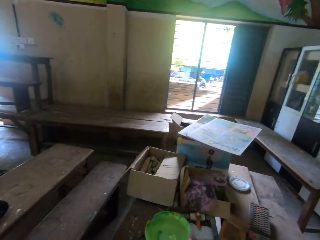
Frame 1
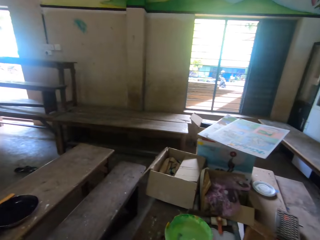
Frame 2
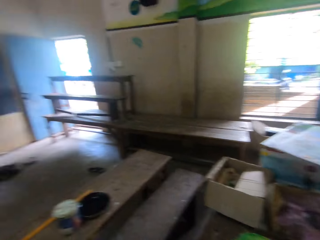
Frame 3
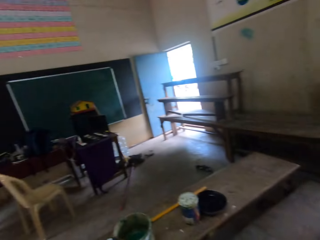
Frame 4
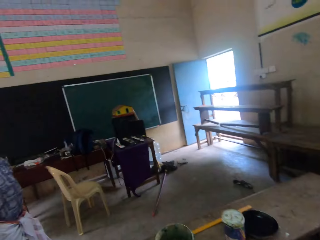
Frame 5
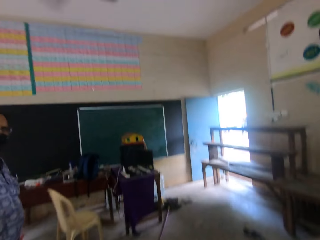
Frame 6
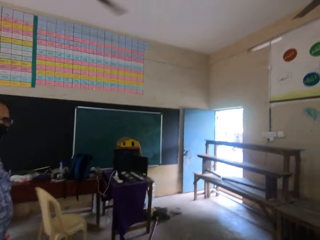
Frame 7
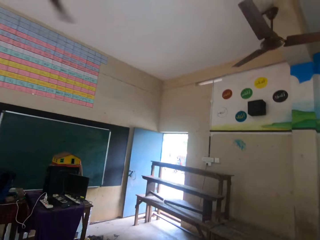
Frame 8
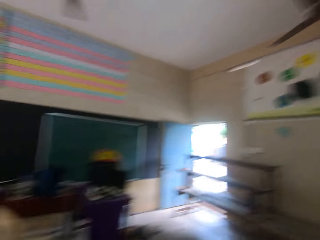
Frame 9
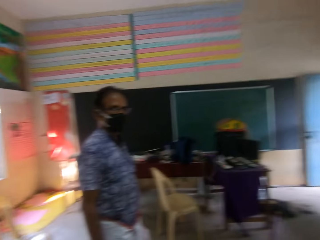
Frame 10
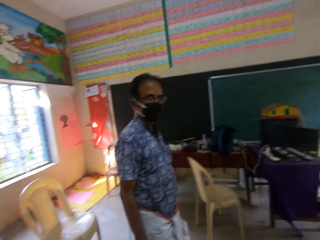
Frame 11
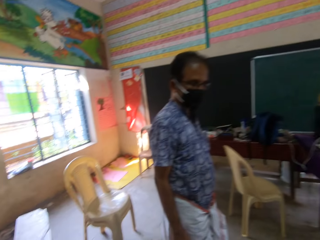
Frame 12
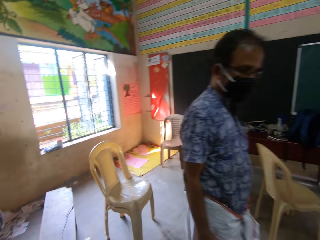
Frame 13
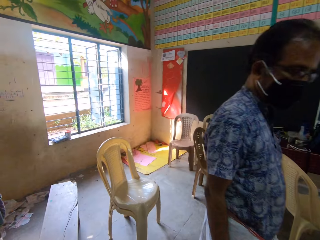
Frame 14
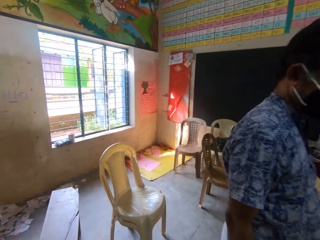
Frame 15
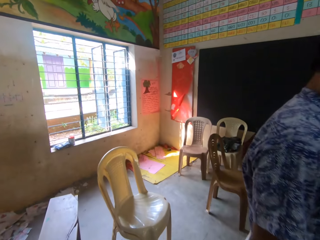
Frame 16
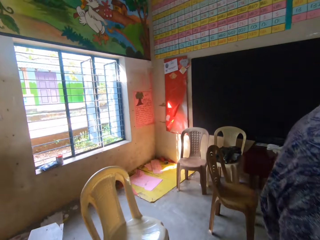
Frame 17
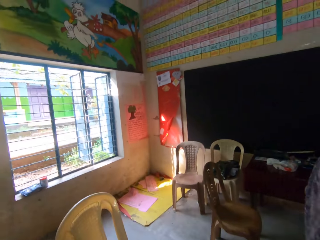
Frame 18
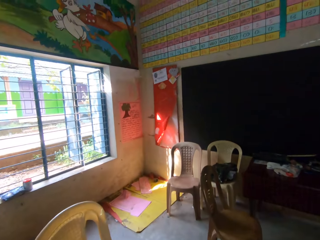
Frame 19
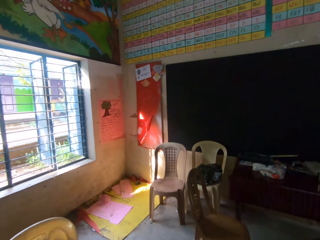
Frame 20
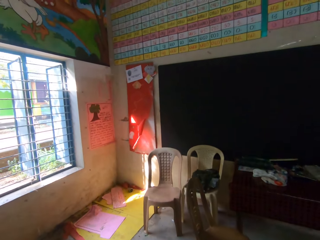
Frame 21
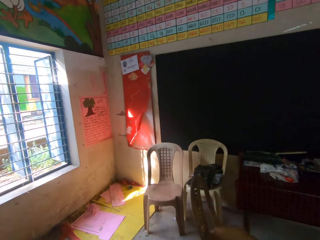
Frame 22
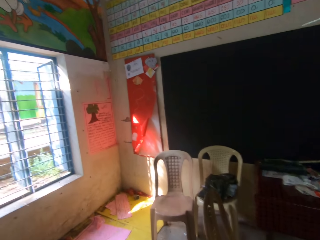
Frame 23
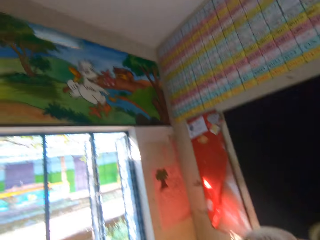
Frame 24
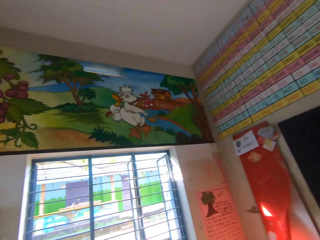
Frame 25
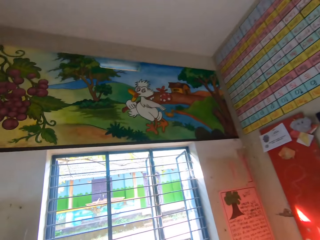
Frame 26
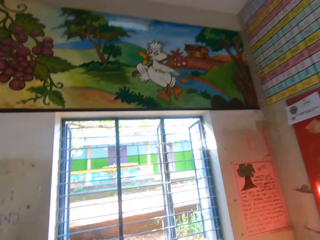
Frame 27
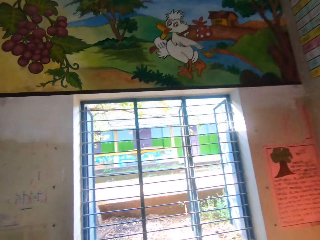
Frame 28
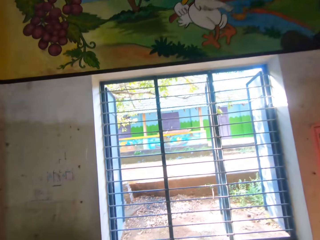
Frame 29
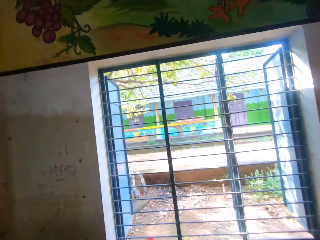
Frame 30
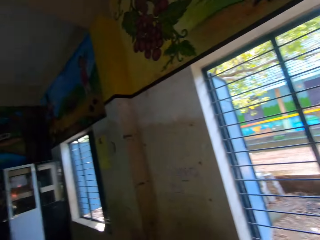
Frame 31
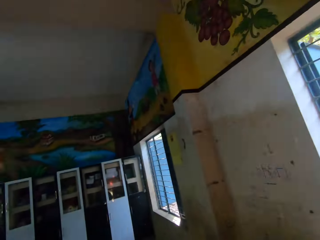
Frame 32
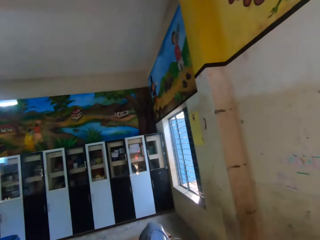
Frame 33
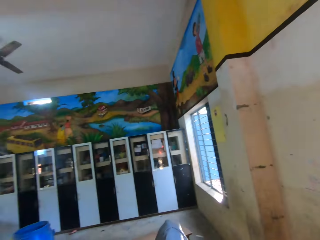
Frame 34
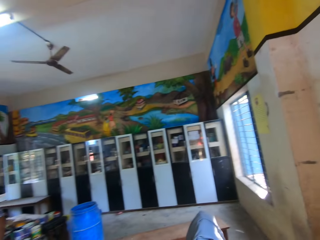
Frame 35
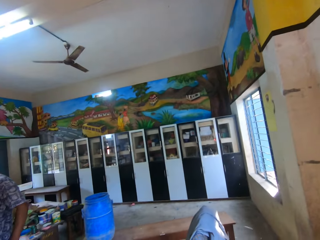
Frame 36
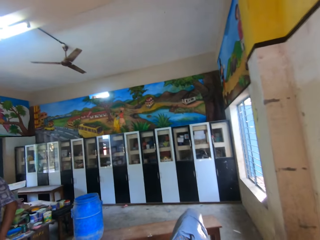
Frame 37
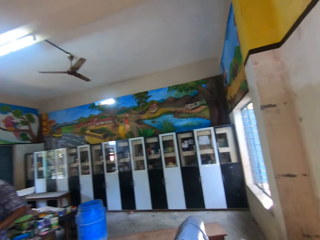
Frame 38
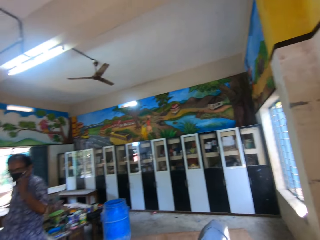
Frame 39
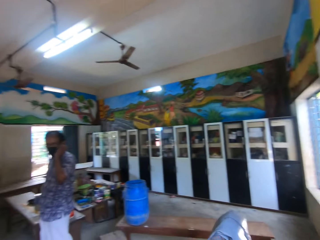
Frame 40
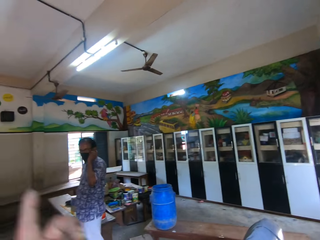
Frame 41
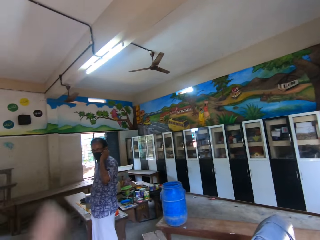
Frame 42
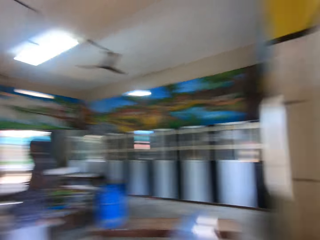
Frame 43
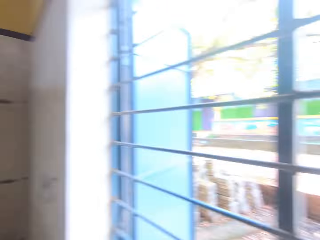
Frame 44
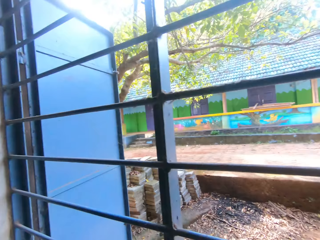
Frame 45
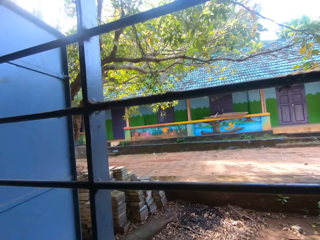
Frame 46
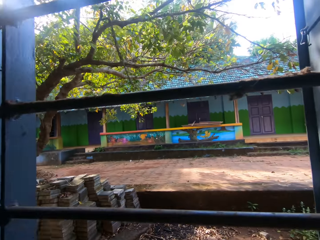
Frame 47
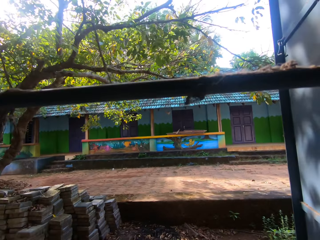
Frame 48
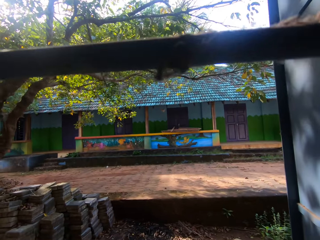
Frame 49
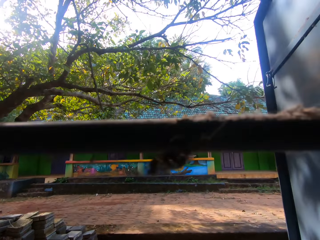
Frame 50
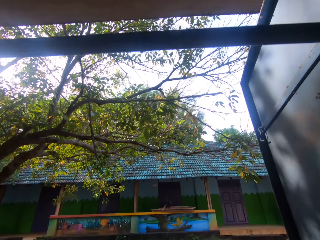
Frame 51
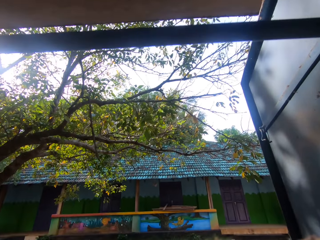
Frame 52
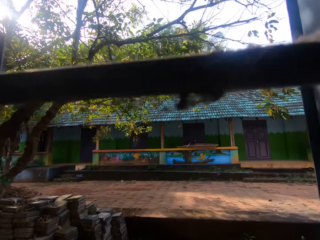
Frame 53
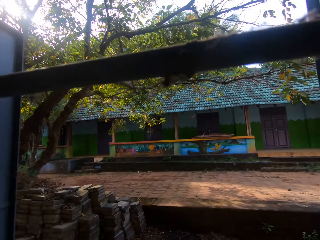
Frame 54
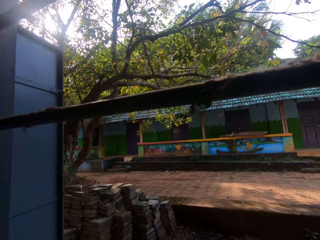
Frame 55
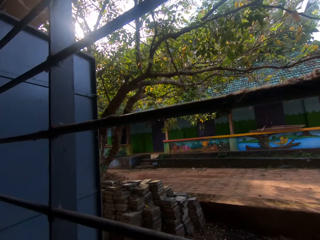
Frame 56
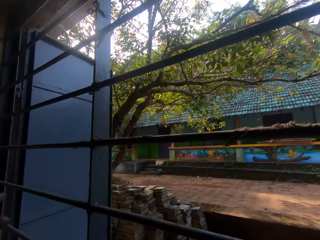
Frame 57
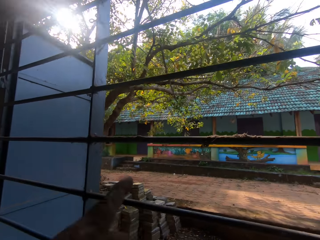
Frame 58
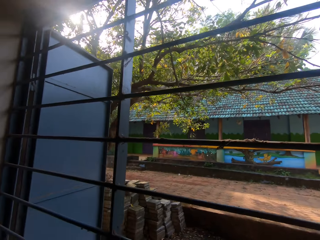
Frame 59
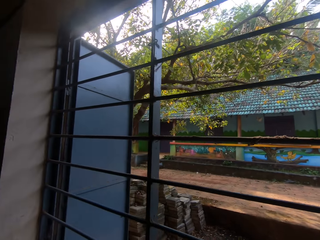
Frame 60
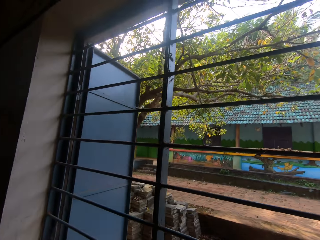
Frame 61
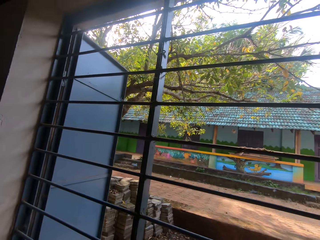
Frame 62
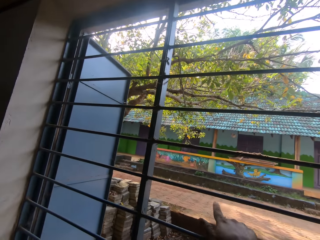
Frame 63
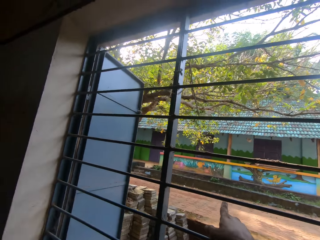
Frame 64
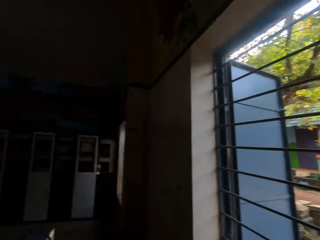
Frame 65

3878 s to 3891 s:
The camera wearer walks around the room. The man touches a mask on his face with his left hand. The camera wearer stares around the room.

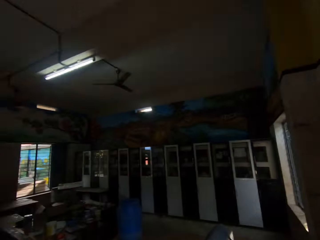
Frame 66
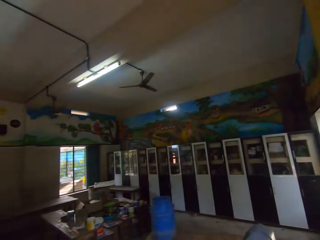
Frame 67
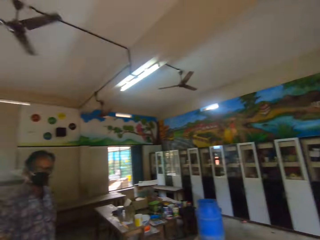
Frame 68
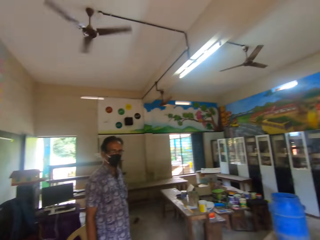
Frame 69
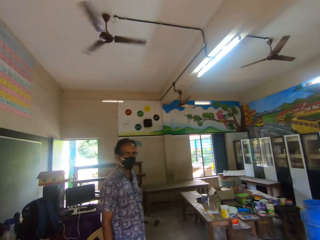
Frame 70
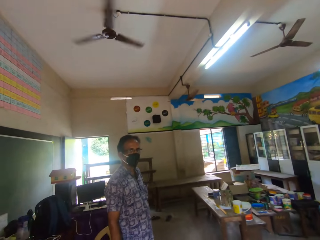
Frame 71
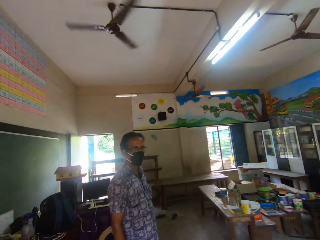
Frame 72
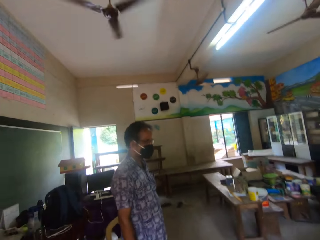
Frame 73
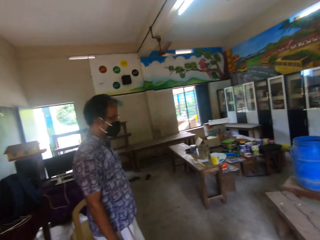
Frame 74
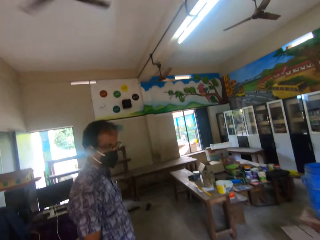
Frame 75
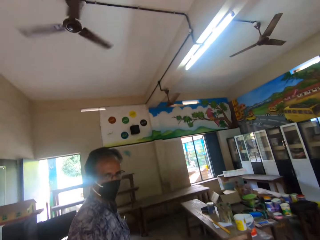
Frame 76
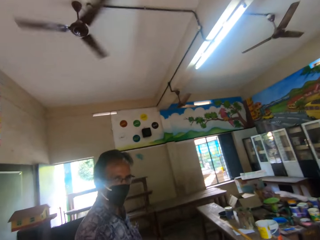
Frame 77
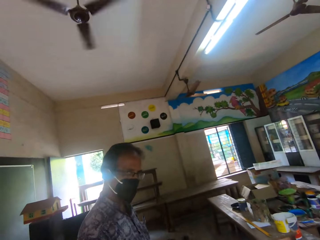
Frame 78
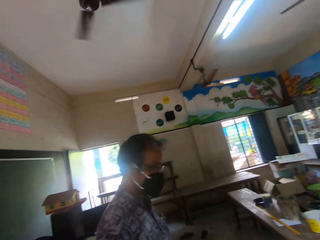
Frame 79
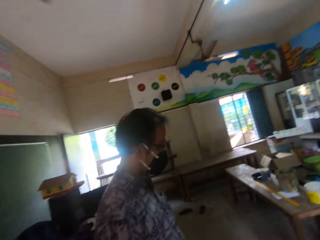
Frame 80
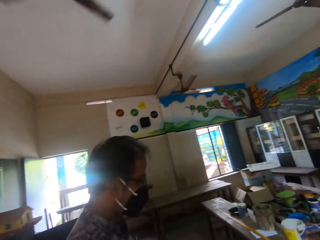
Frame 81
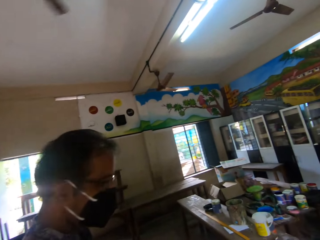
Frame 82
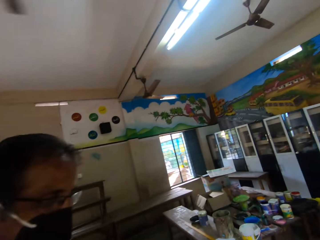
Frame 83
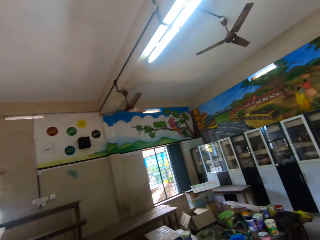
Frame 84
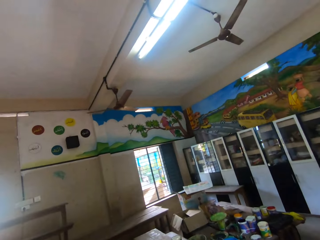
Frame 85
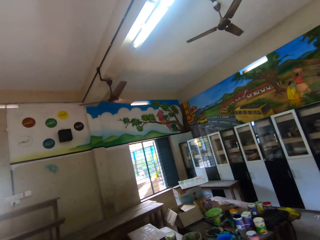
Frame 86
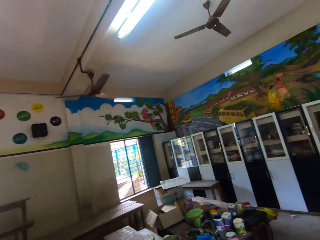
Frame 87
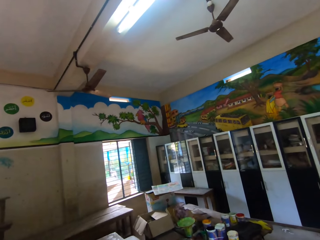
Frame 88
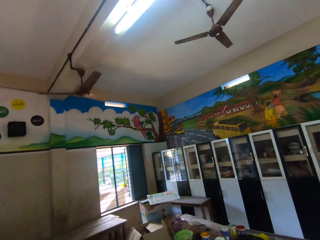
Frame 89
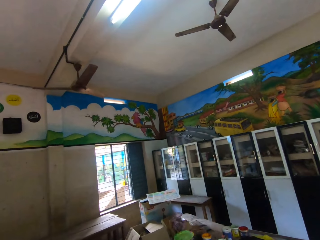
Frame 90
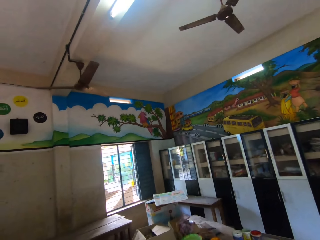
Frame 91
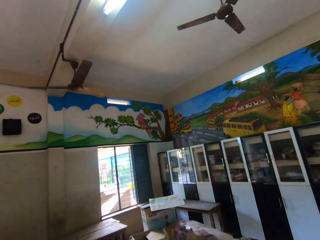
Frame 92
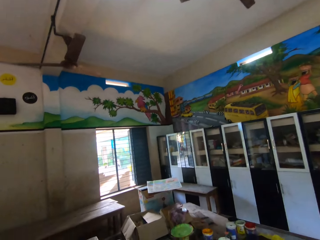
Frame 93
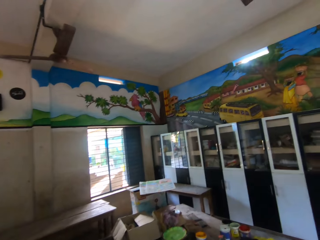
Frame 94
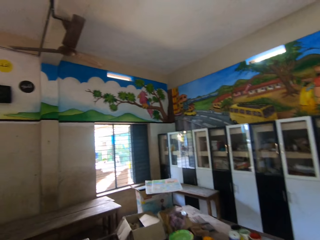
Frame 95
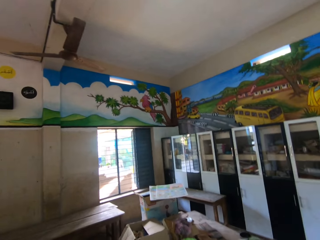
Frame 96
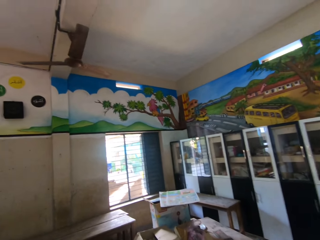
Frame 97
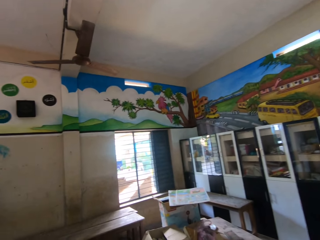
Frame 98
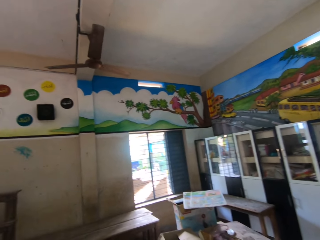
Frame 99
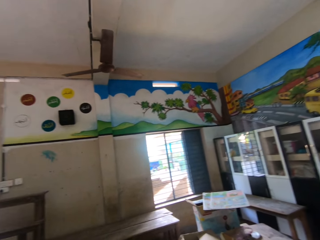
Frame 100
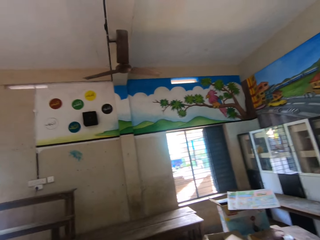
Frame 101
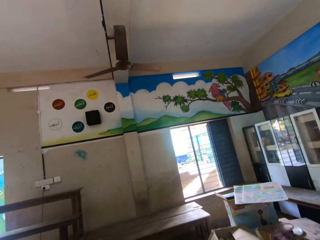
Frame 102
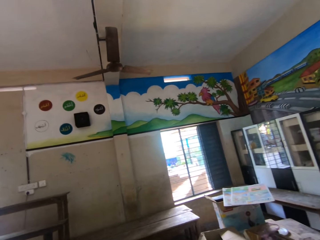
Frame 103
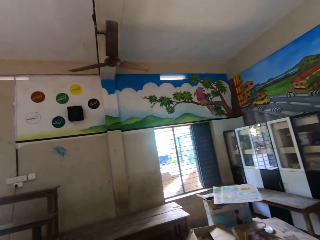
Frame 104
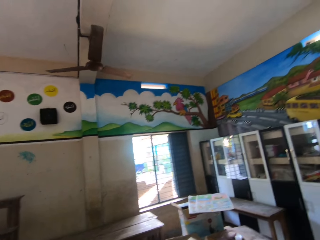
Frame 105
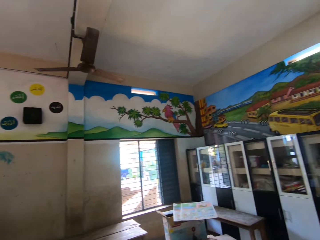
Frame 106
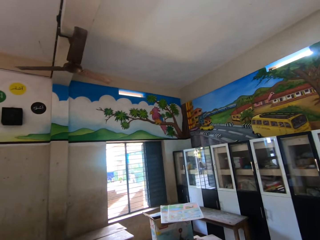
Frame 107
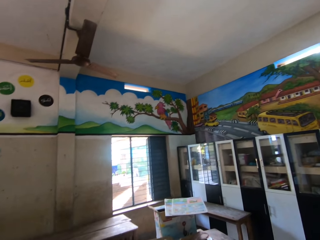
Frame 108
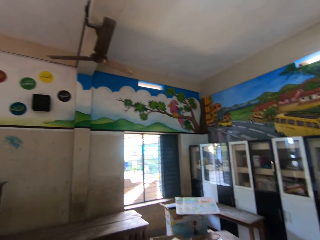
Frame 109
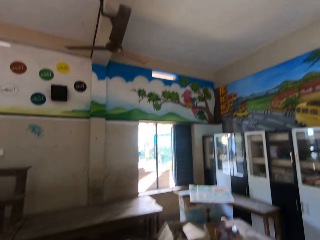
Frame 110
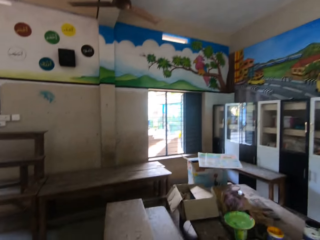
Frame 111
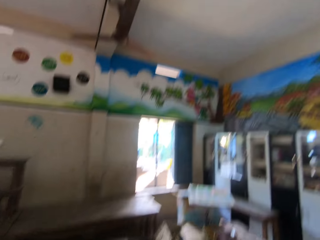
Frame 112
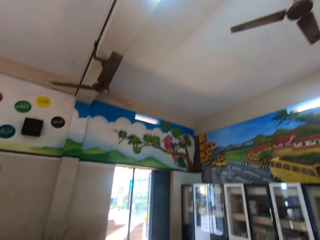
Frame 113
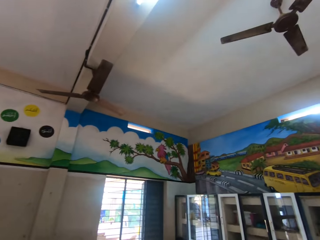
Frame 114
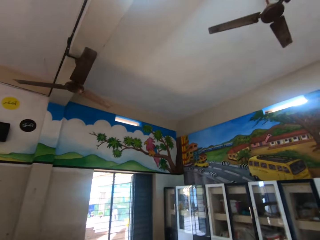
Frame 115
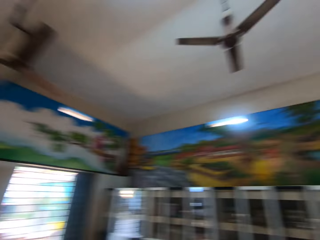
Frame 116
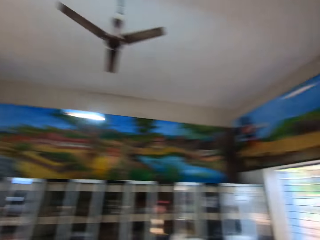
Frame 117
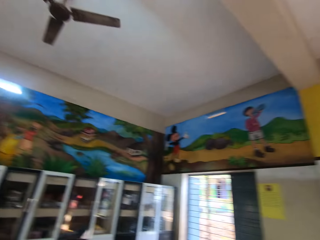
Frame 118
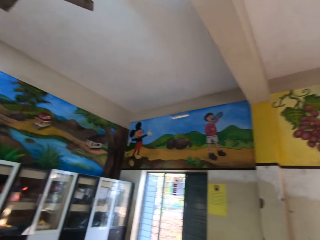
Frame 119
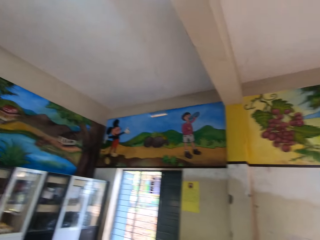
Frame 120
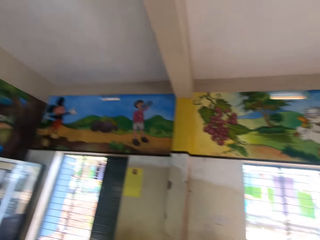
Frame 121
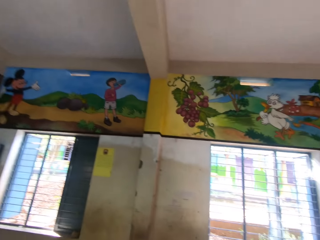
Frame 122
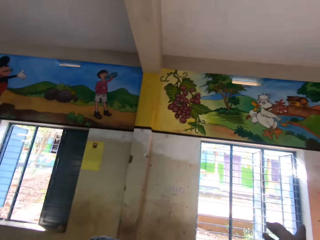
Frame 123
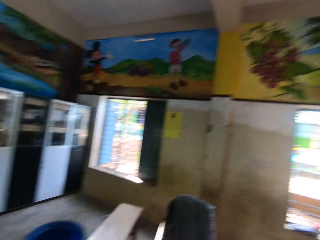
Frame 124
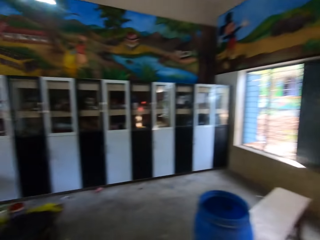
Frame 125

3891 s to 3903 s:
The camera wearer walks around the room. They stare around the room.
